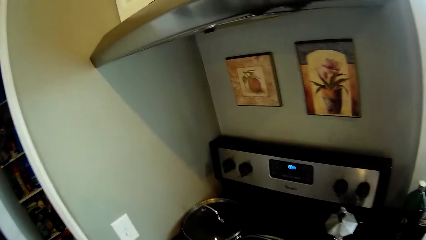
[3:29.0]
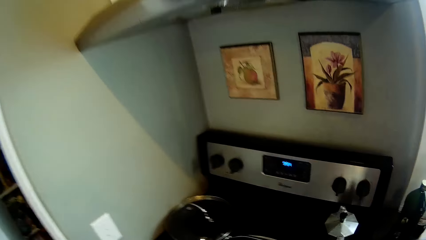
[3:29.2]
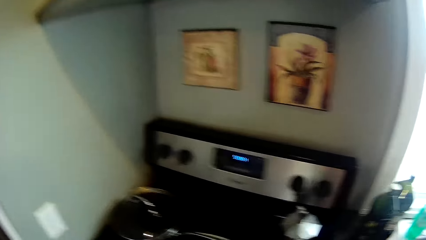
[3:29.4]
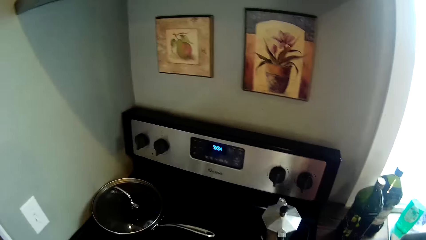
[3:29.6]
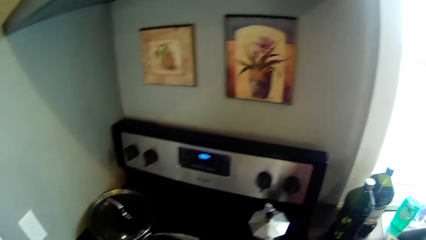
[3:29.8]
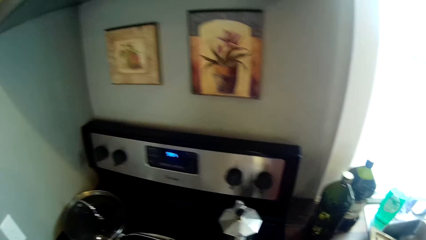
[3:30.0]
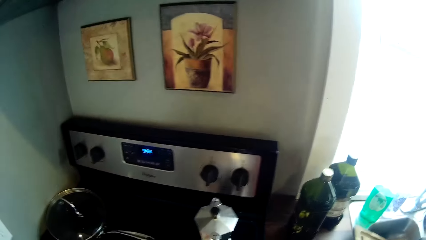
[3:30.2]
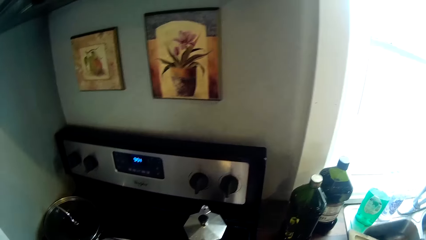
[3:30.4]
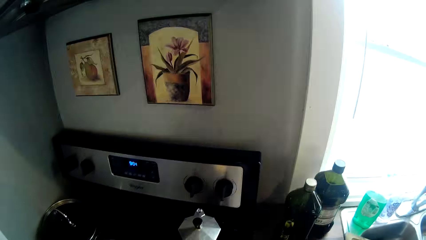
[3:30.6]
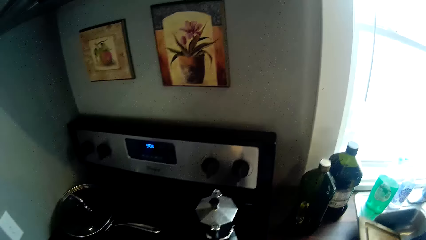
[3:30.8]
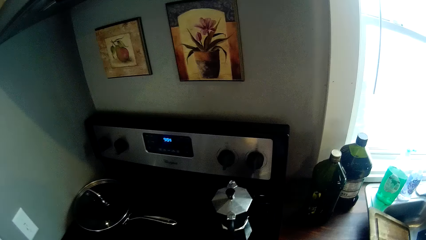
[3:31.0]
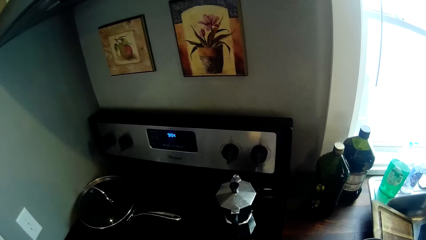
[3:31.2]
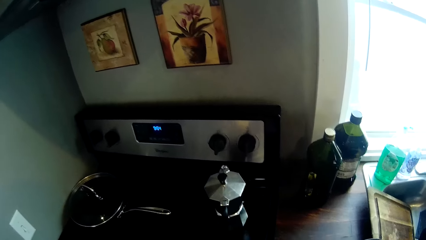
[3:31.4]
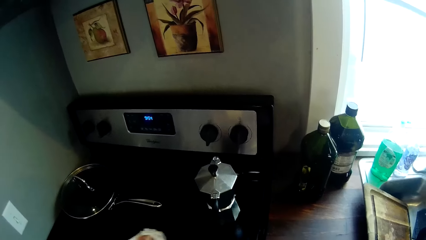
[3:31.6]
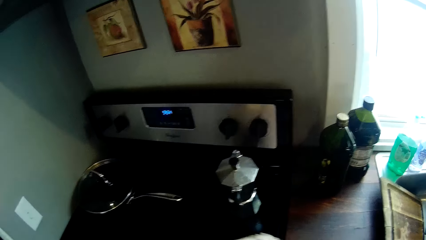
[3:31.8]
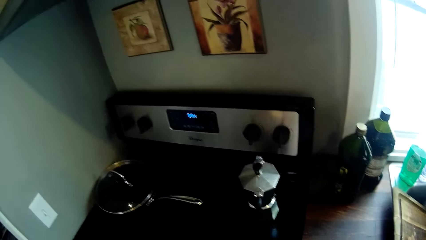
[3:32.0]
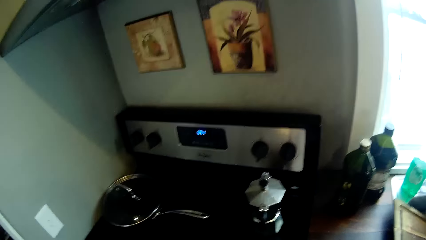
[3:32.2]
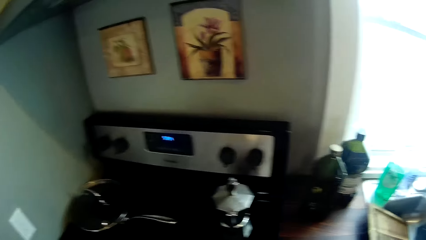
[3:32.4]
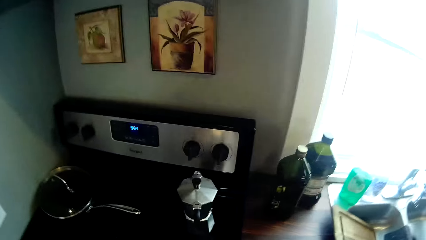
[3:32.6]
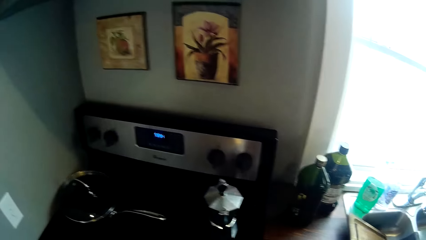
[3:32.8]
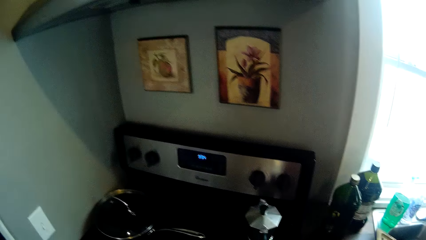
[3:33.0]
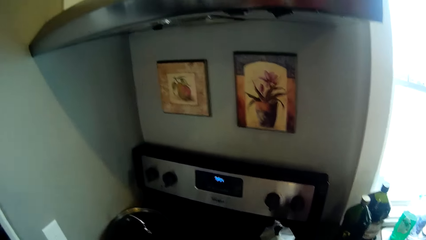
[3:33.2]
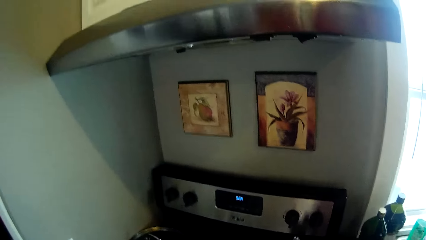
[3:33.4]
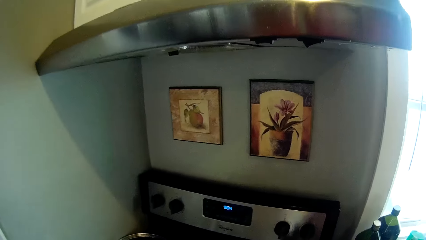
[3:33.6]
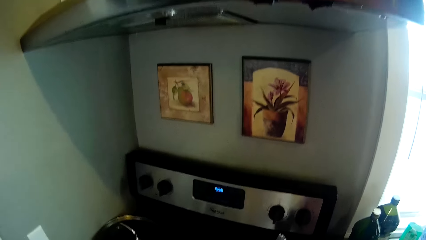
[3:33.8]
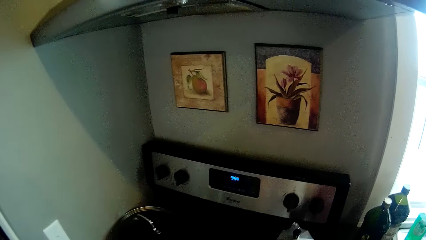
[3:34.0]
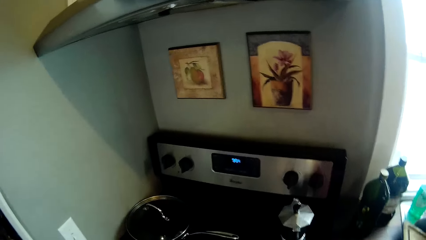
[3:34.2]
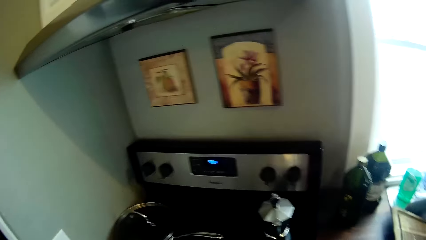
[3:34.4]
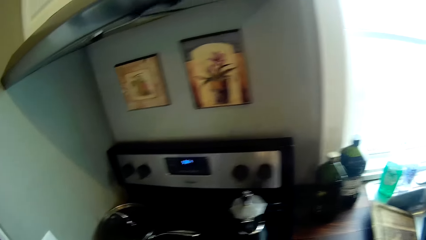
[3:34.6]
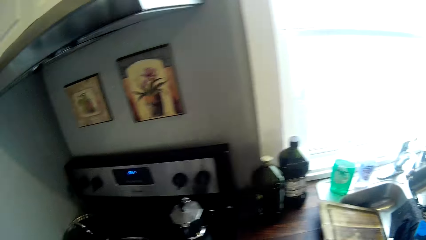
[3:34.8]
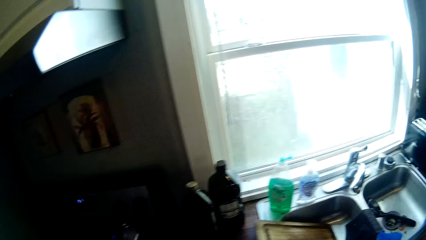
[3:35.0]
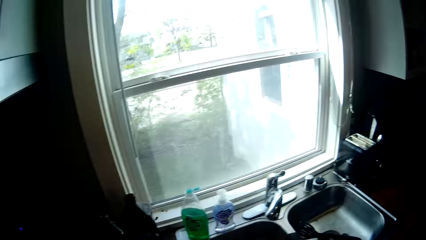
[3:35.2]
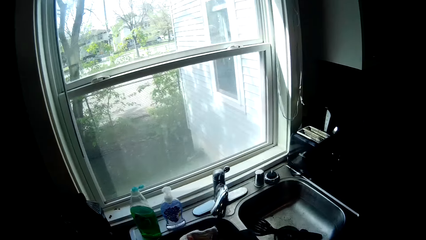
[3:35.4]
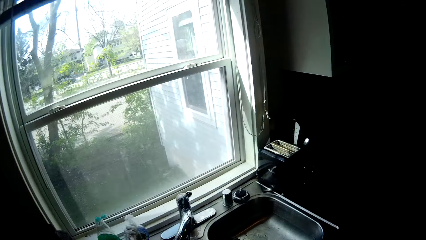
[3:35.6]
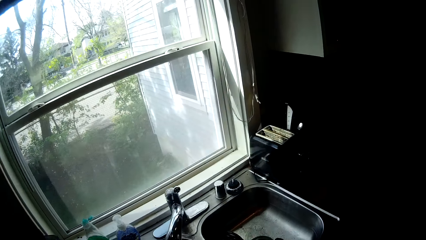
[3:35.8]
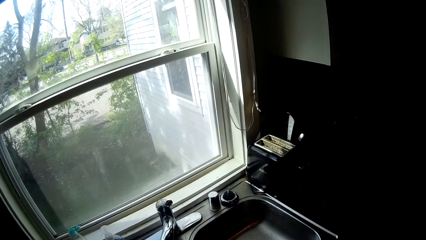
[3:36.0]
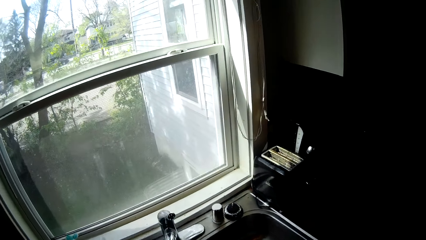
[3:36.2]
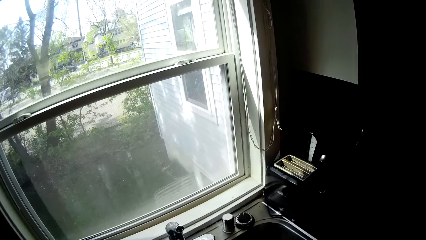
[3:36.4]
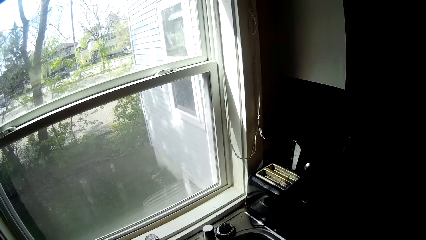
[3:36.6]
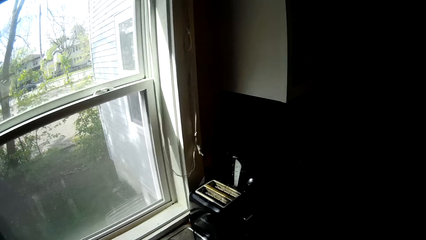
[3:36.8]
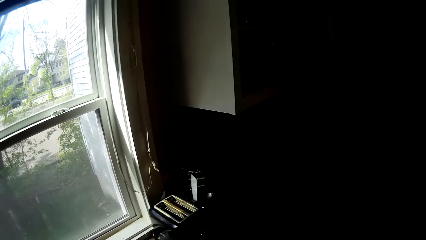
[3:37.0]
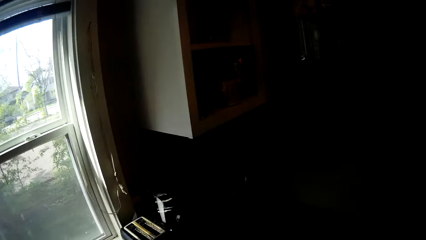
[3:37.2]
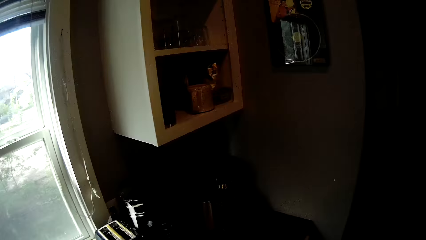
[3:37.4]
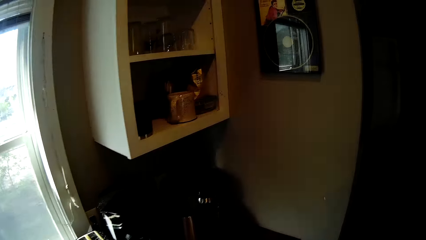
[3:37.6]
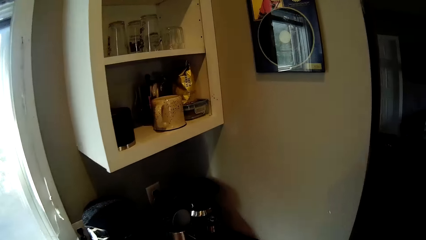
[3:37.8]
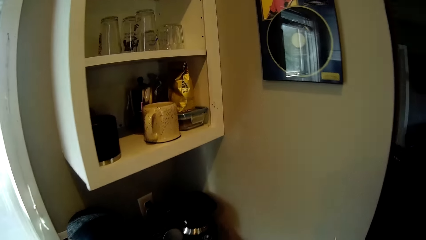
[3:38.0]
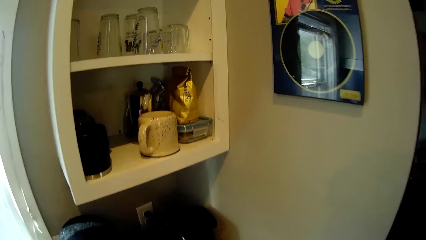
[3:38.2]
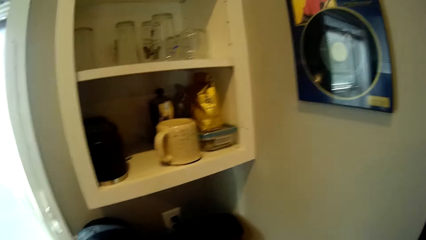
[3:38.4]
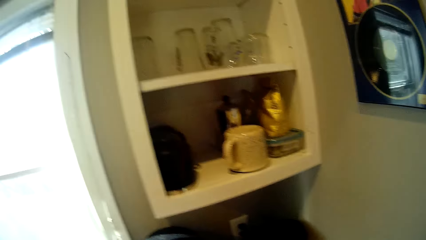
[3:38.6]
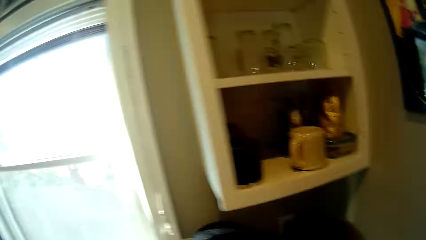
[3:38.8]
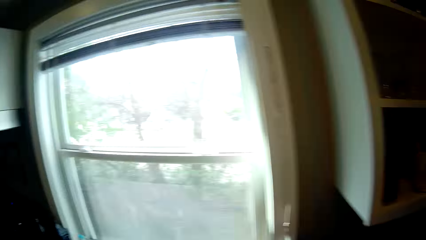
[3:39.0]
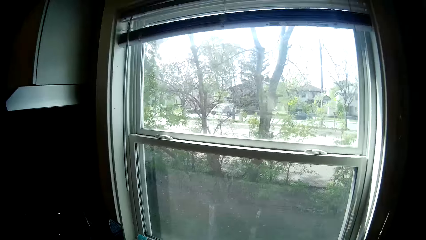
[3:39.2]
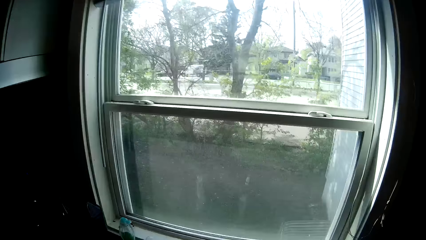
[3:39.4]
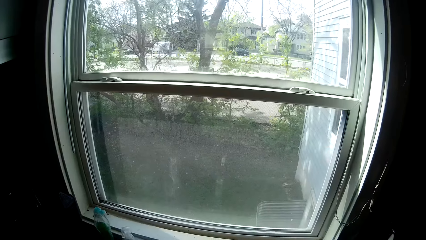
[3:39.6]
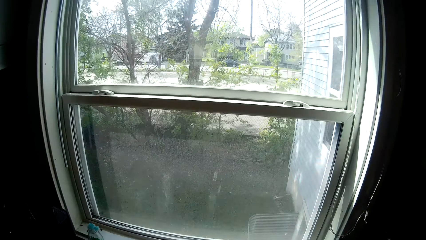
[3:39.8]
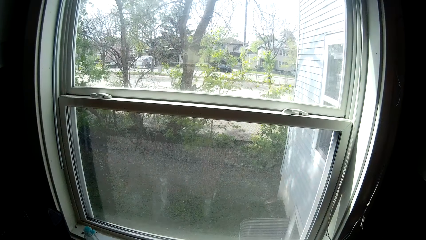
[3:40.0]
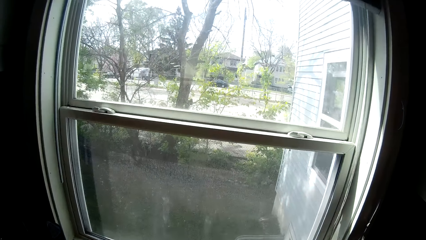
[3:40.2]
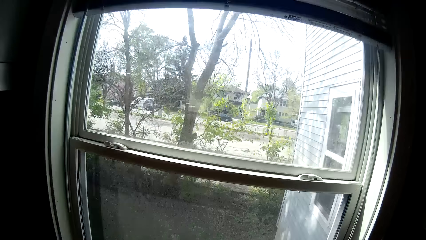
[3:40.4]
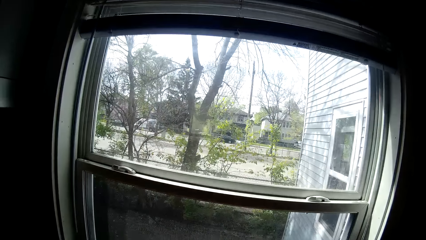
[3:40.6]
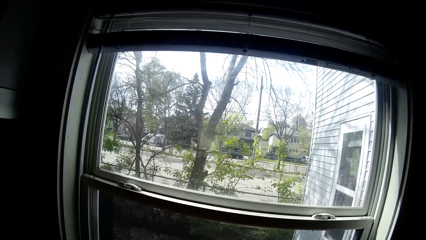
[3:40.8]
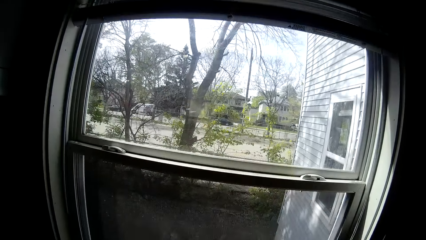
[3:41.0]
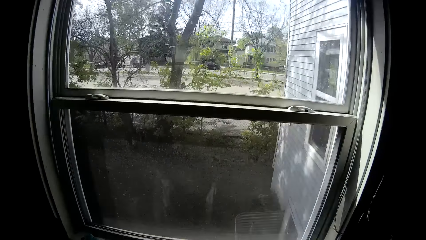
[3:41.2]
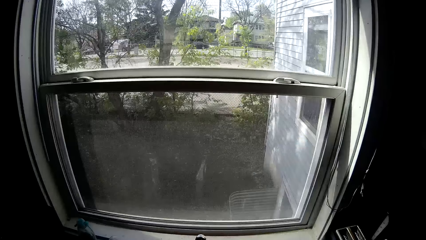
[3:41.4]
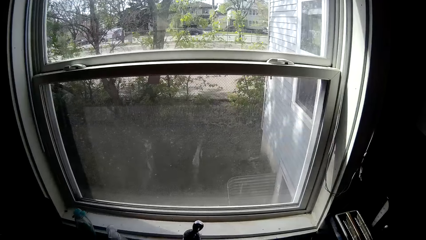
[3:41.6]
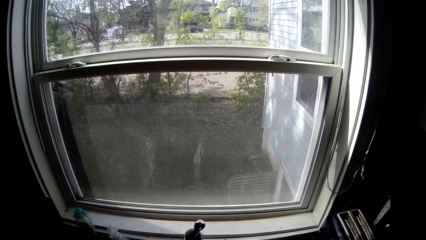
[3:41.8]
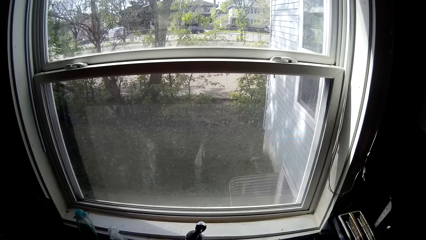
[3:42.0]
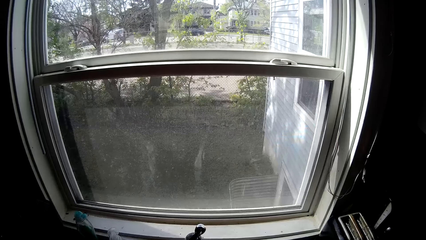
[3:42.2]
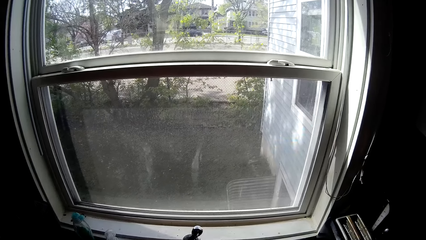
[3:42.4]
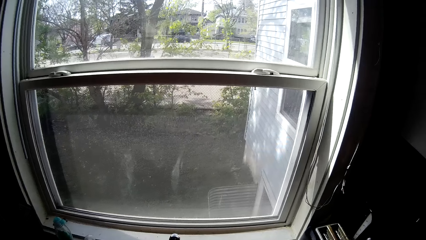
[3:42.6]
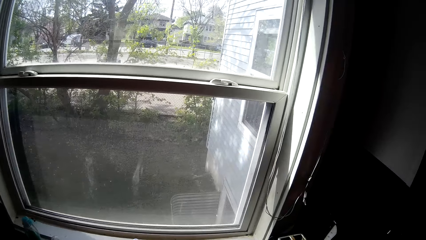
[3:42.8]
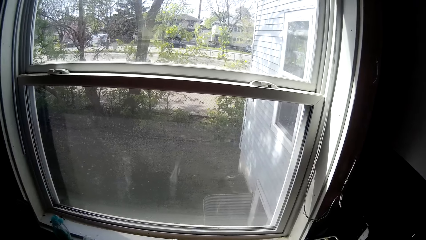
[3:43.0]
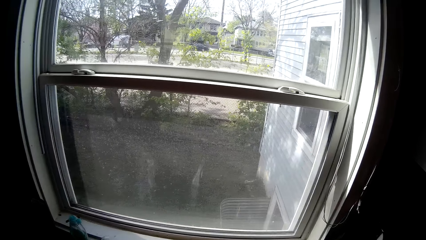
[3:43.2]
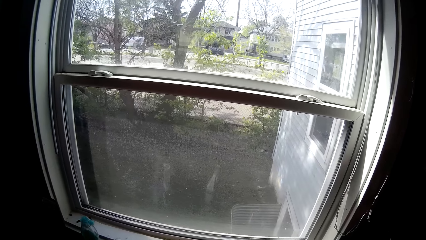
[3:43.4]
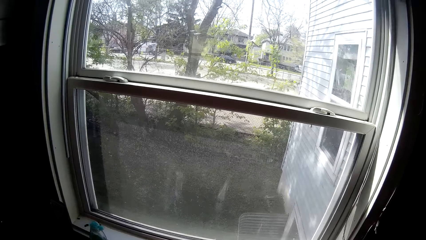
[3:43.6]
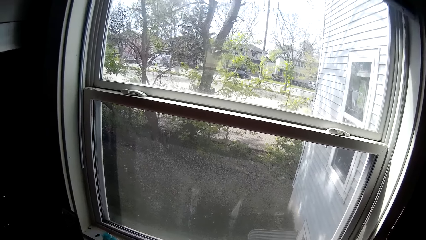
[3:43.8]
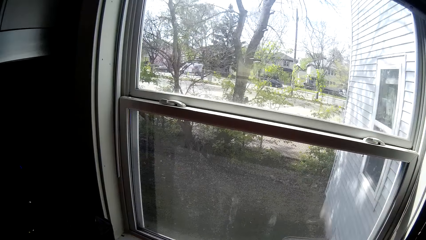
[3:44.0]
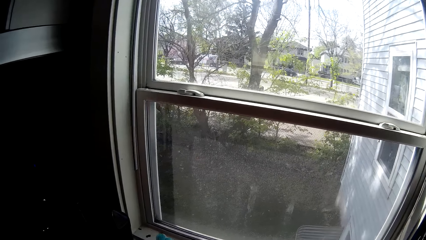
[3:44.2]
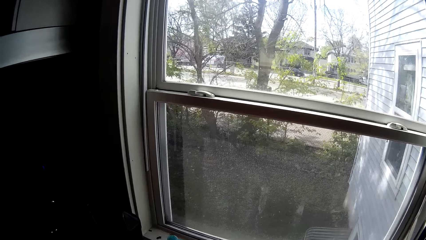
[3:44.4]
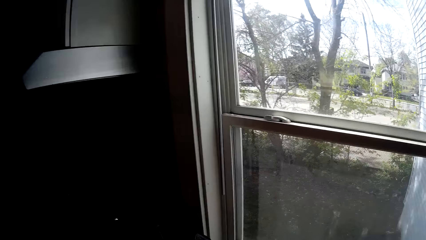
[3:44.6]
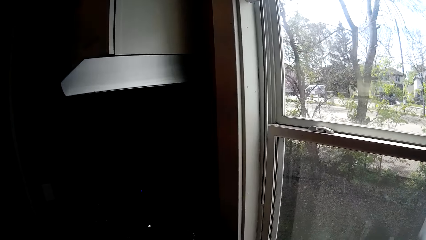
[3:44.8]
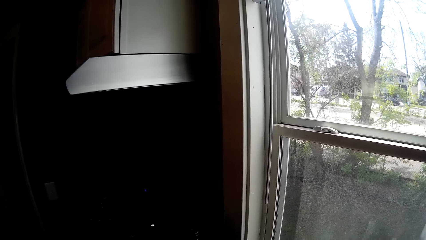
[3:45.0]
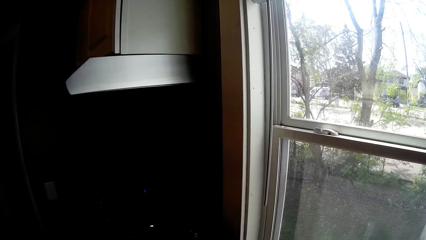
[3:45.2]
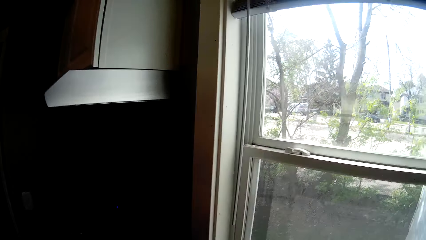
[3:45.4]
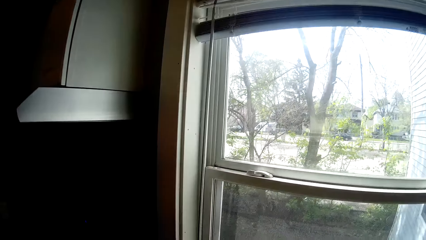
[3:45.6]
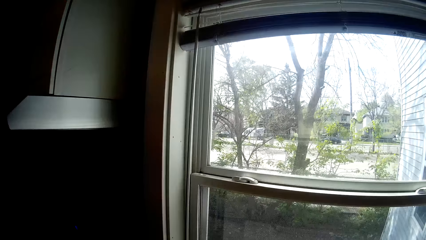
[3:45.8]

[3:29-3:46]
The camera wearer looks at a cooker. They look around. They open a tap.
